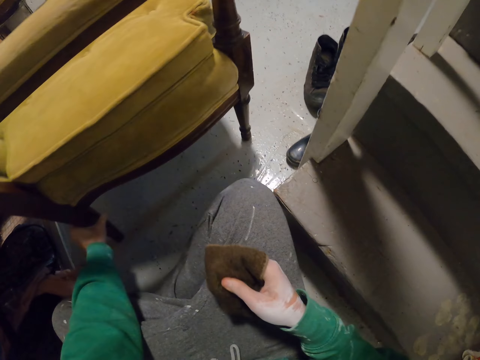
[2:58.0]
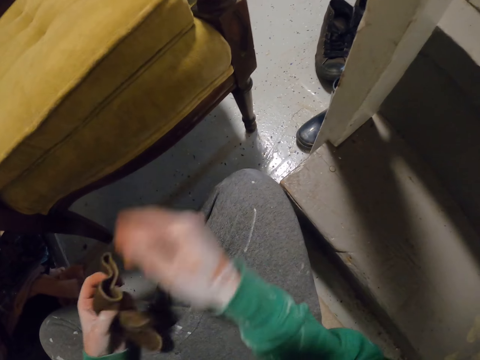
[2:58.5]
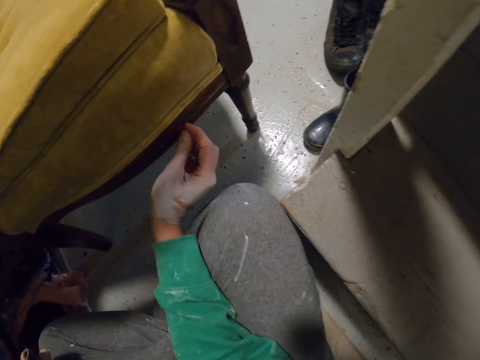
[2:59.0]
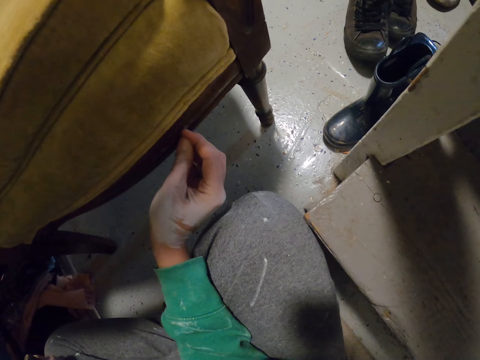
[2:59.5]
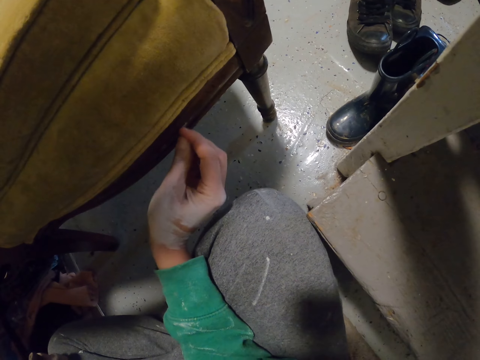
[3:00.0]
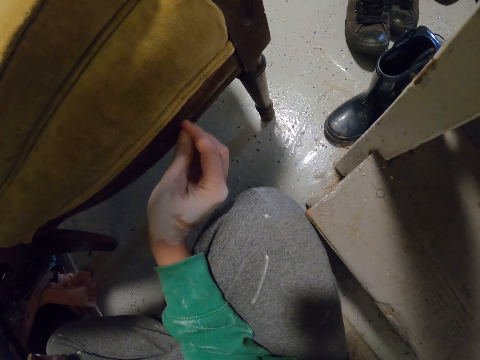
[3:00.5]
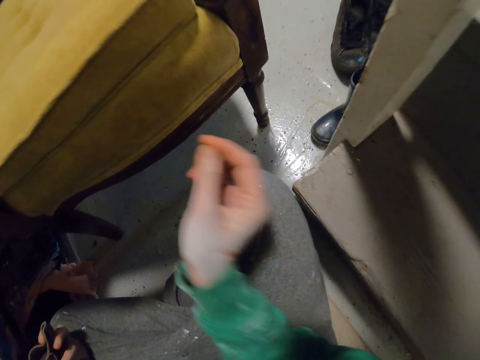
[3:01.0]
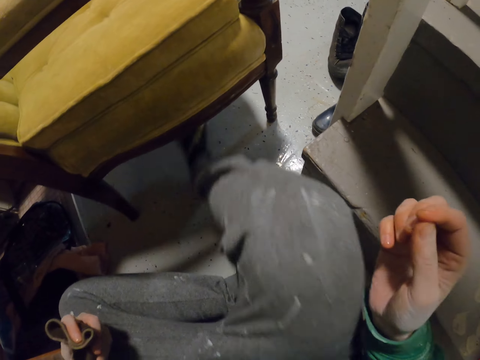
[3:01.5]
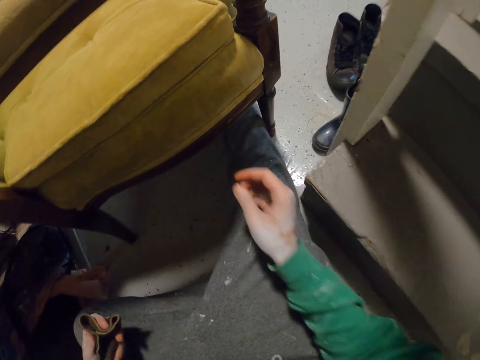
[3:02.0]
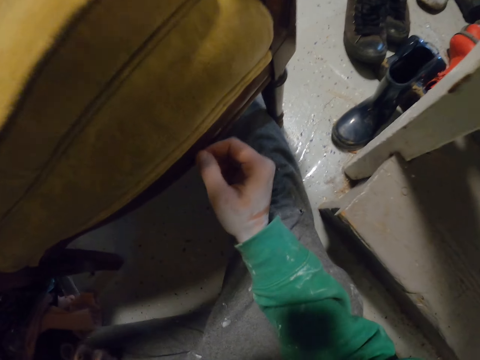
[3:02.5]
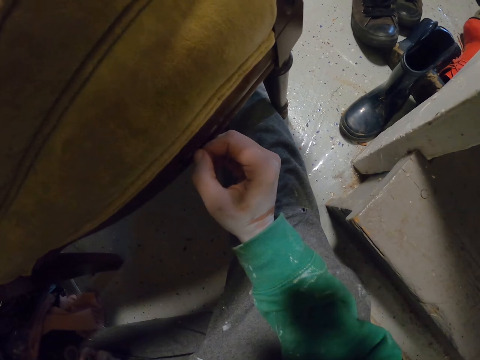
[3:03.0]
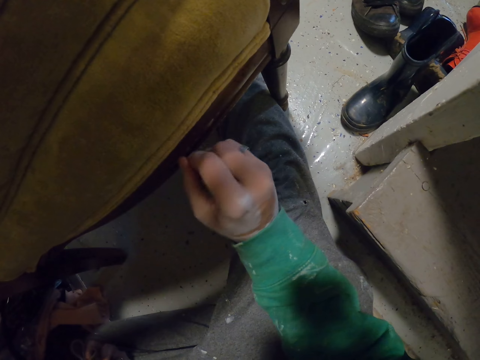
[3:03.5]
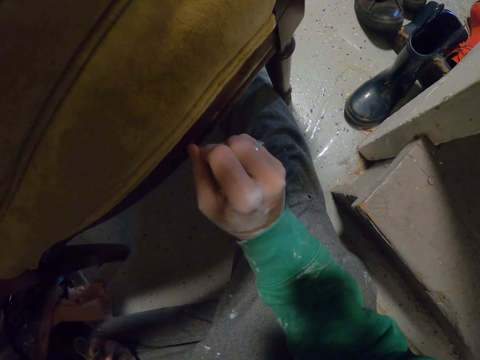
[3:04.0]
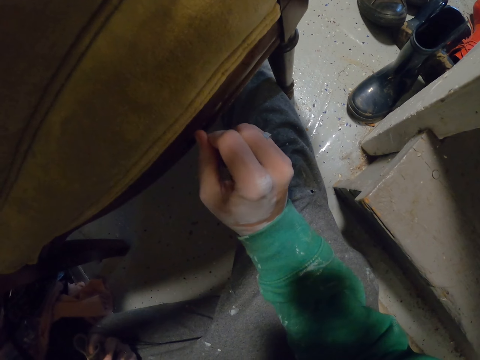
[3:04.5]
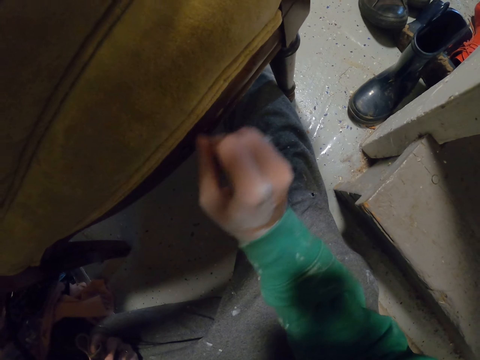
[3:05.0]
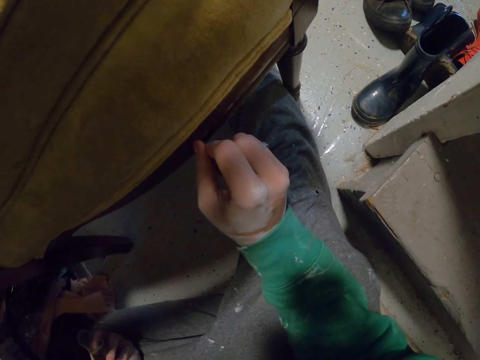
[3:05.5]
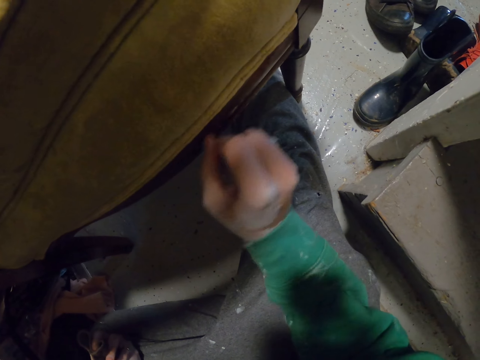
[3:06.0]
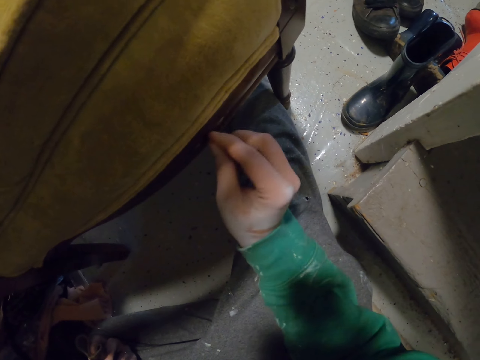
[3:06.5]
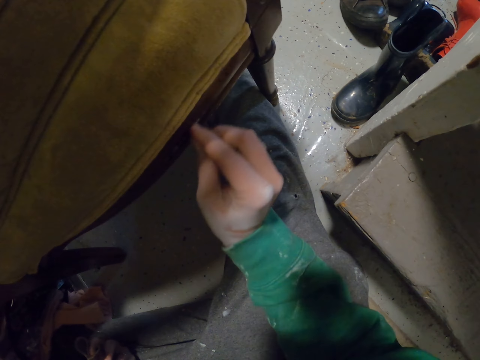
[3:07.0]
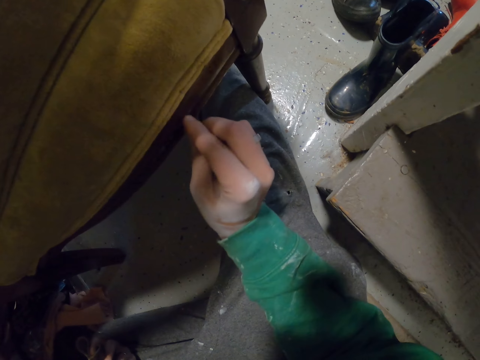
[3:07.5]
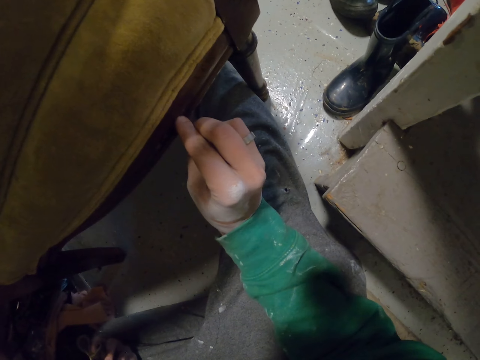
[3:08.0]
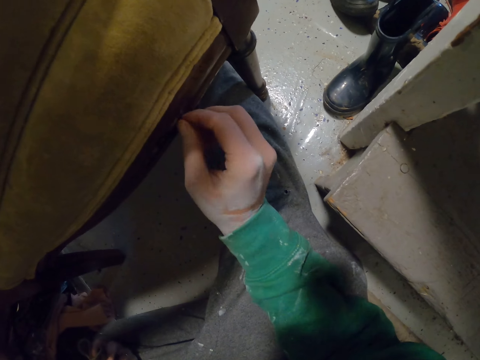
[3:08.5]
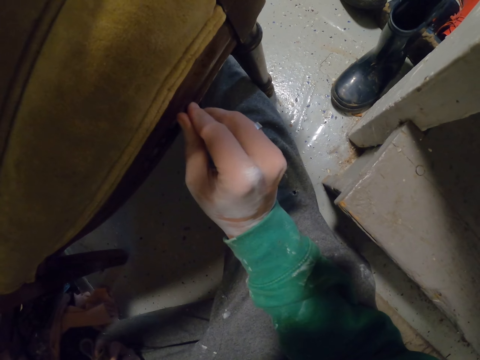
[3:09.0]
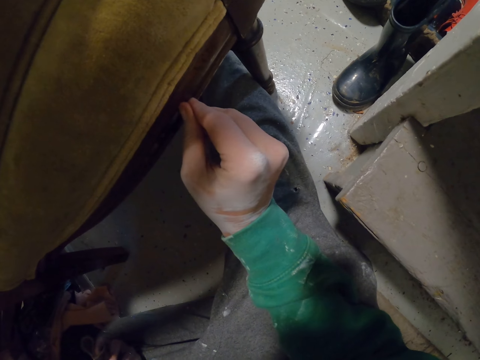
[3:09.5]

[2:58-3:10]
The camera wearer pulls the chair. He holds the chair. He exchanges the cloth on his hands. He scratches something on the chair. He rubs the chair with his finger. He stretches his leg. He rubs the chair with his finger.

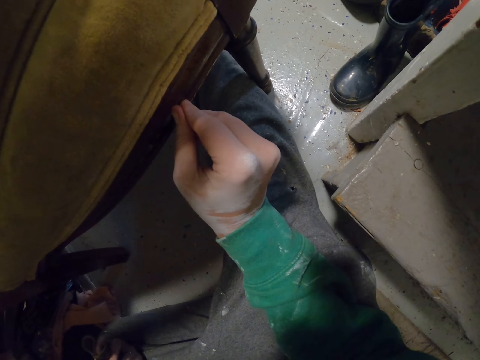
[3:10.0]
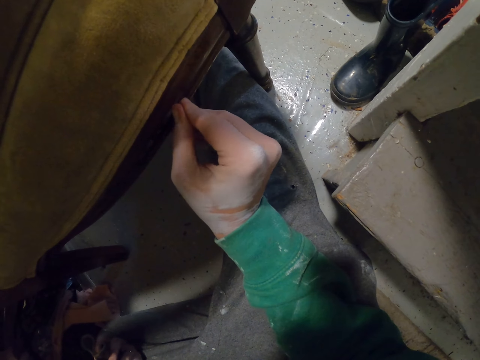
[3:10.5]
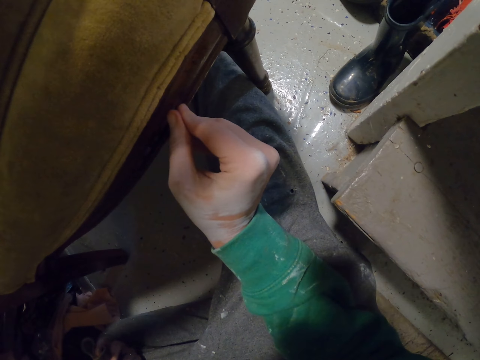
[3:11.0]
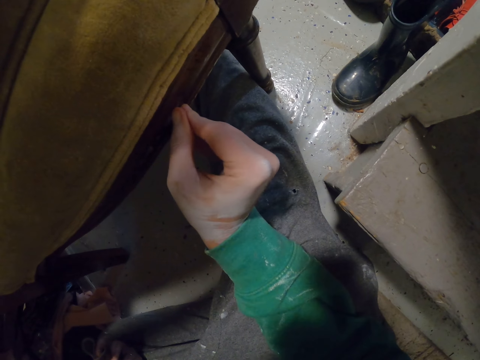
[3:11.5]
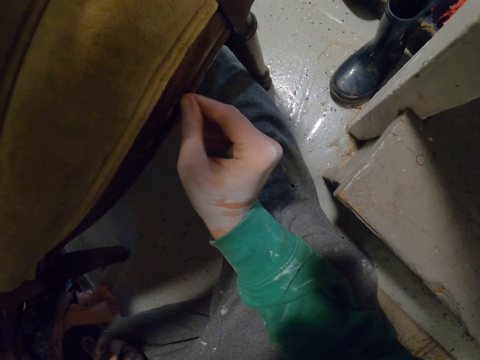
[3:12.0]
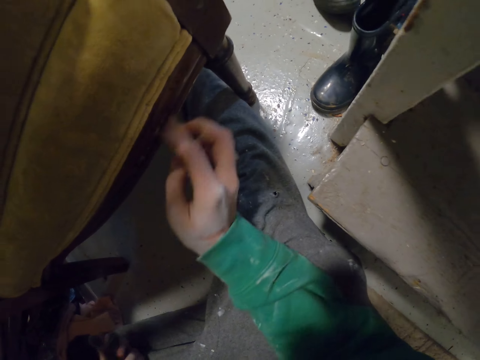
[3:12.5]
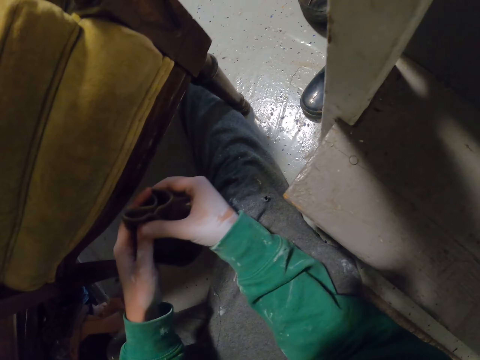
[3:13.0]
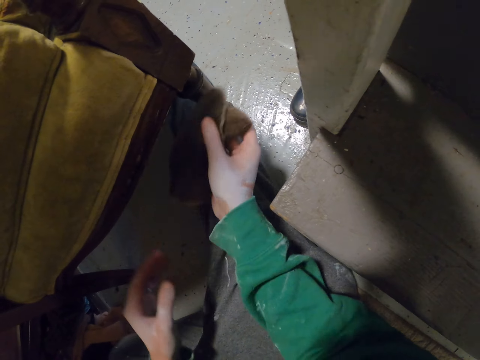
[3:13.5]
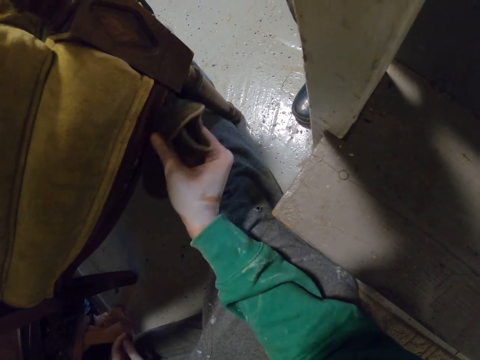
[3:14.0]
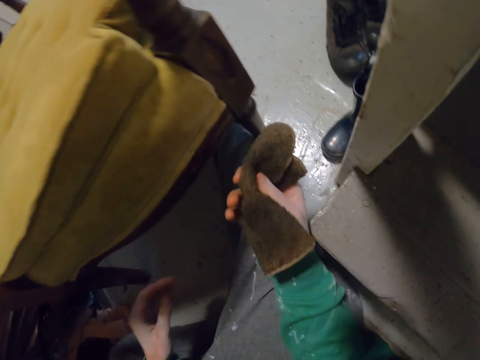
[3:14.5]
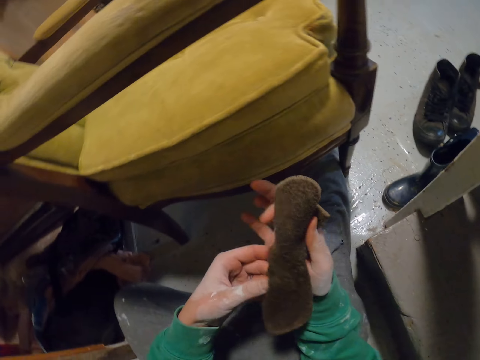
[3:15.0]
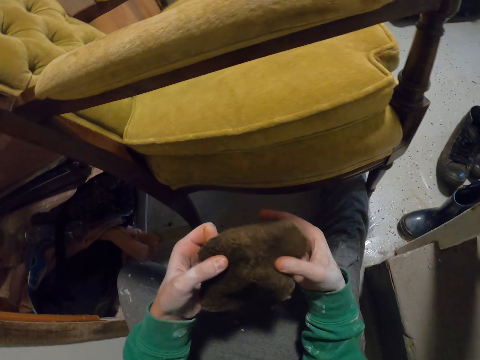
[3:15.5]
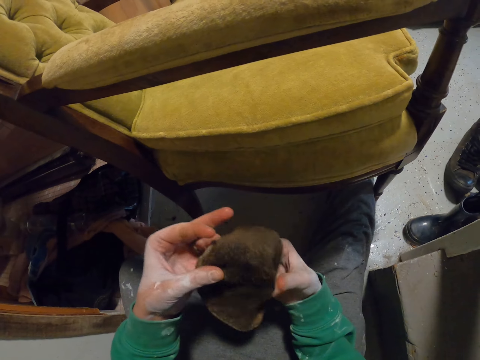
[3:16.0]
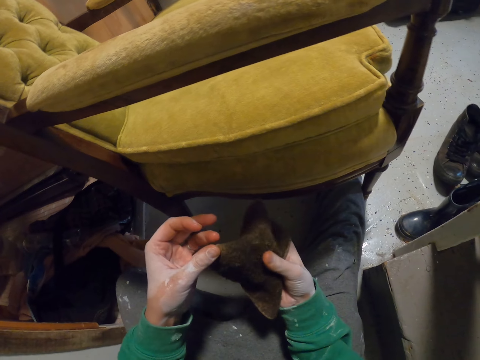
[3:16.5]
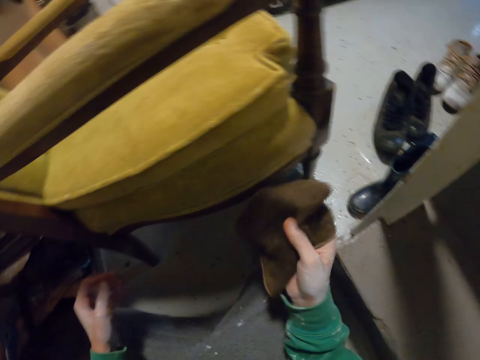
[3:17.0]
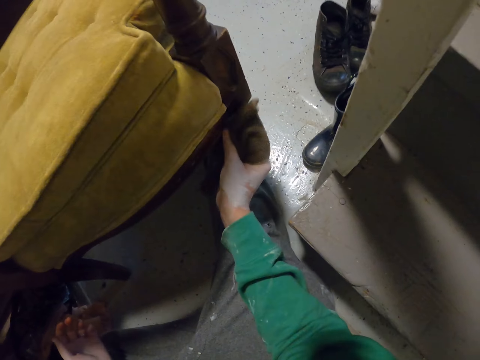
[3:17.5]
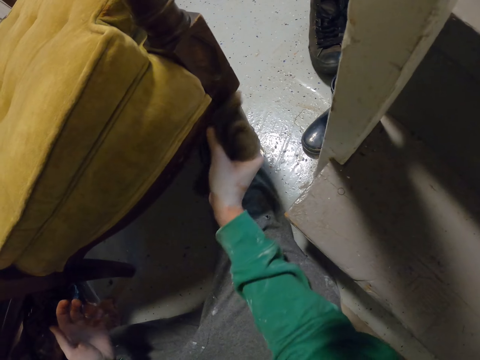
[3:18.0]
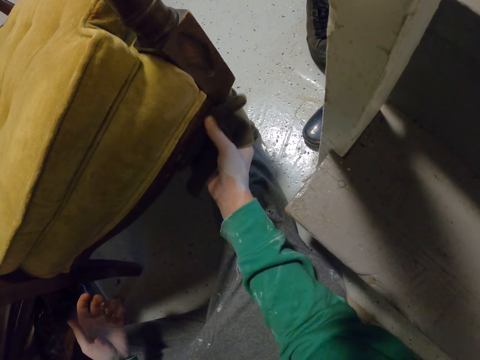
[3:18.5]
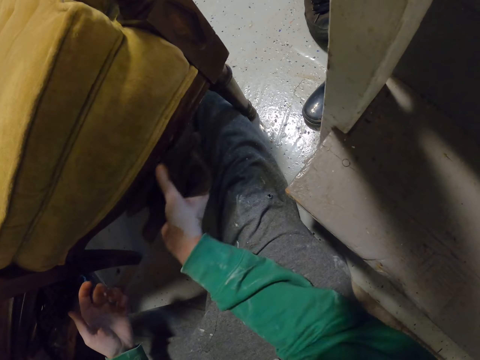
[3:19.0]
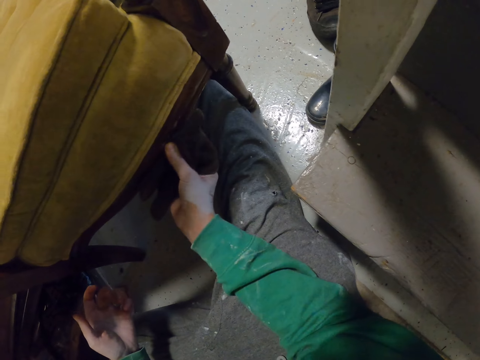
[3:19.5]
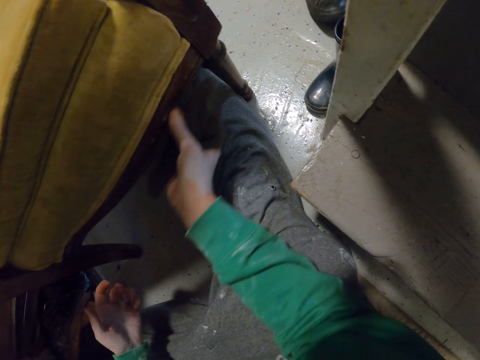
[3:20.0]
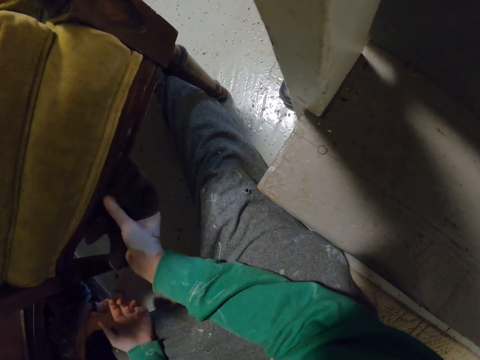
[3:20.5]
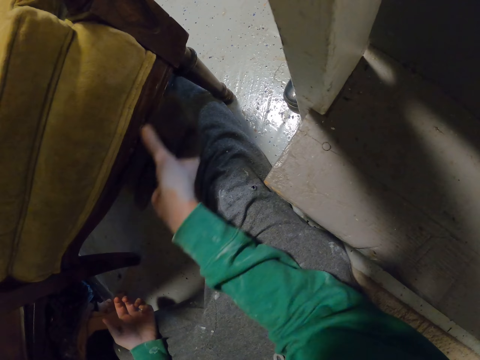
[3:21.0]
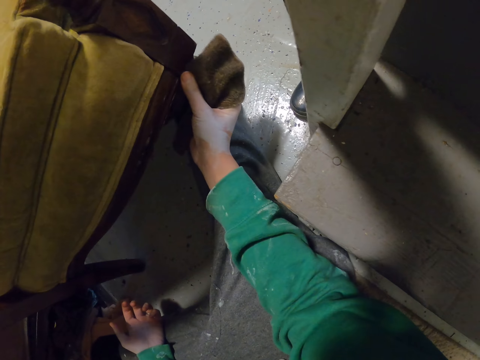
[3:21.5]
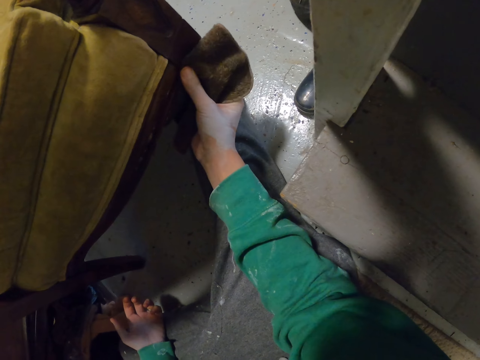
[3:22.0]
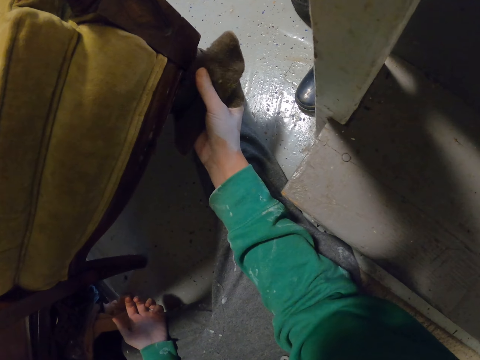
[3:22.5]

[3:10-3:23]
The camera wearer exchanges the cloth on his hands. He holds the cloth. He wipes the chair. He unfolds the wiping cloth. He wipes the chair.

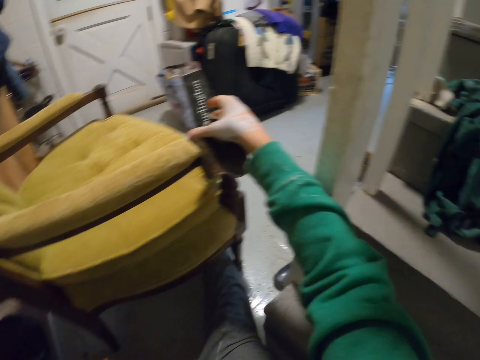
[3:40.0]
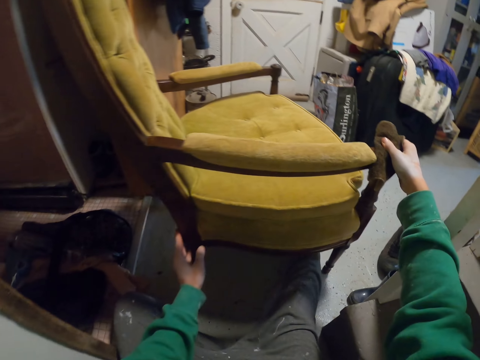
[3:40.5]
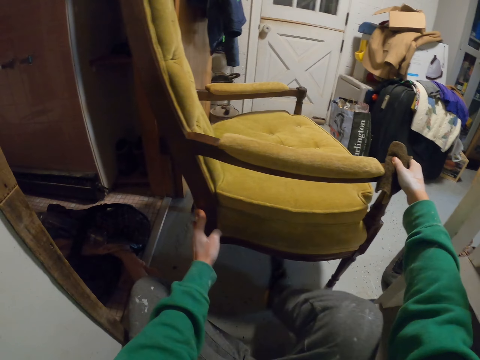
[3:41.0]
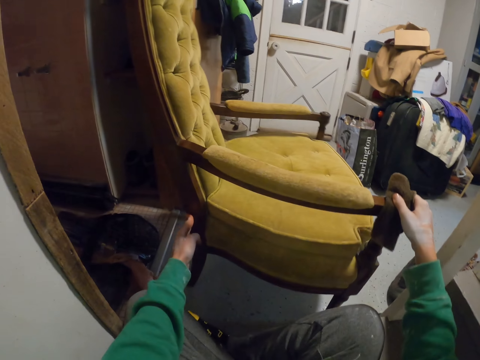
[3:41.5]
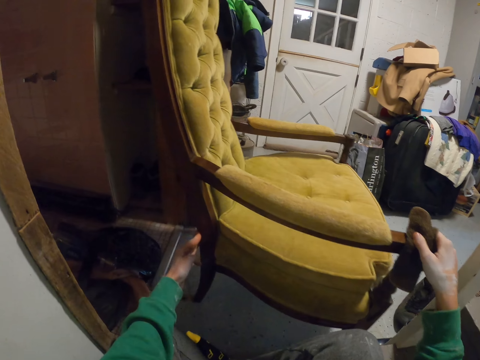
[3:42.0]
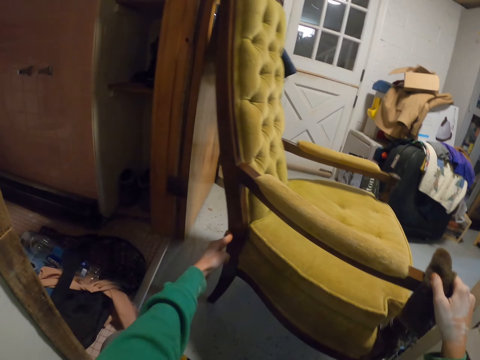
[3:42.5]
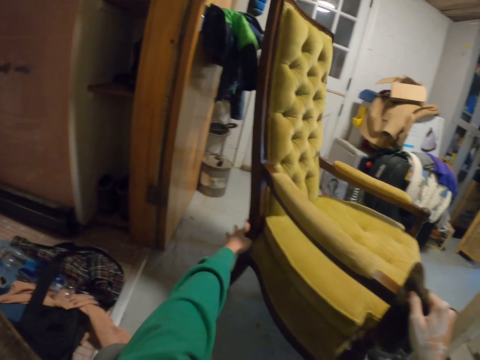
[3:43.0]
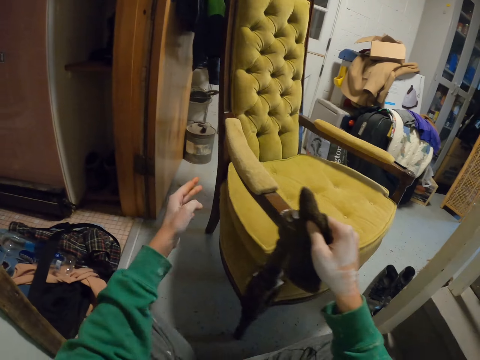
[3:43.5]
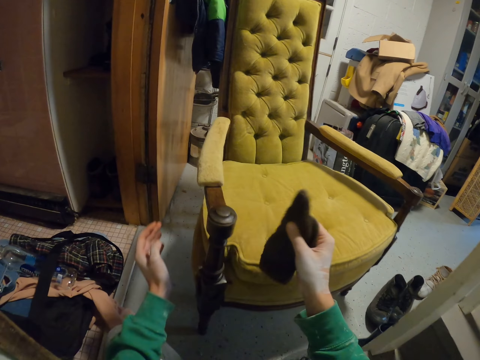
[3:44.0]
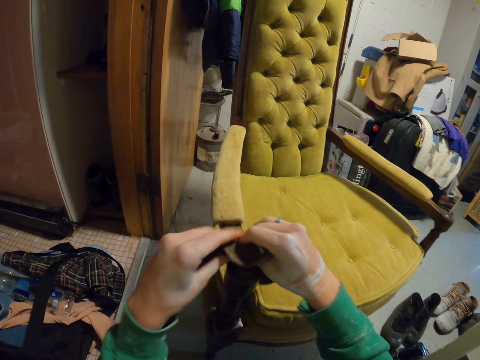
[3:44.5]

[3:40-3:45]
The camera wearer pulls the chair. He holds the chair. He folds his leg. He turns the chair.
